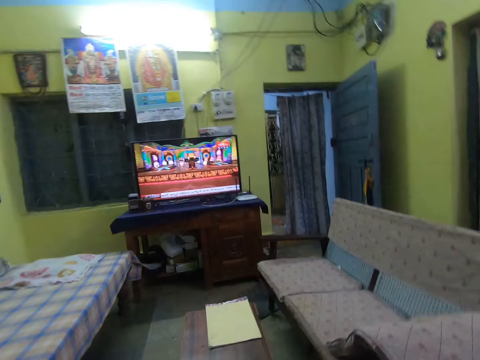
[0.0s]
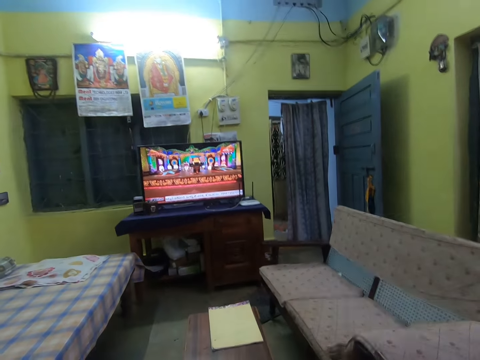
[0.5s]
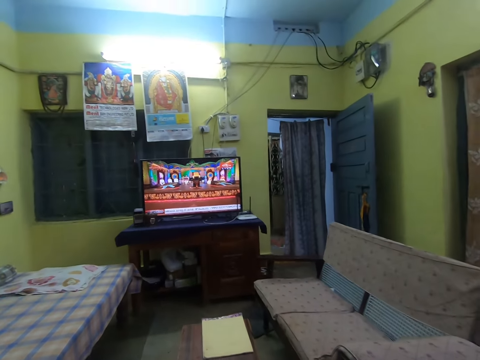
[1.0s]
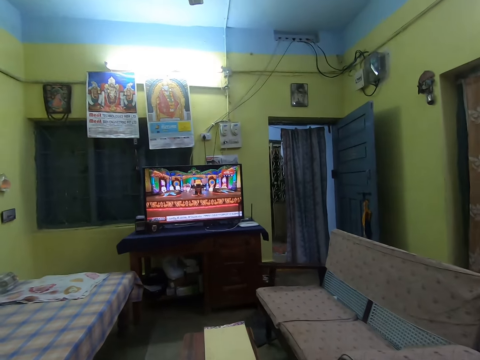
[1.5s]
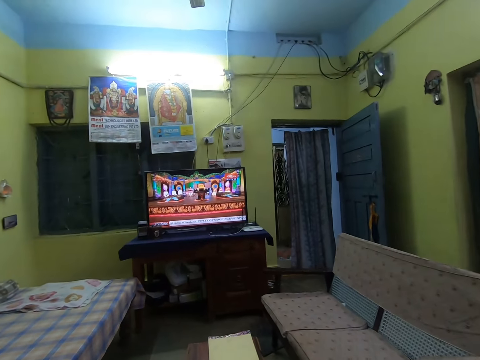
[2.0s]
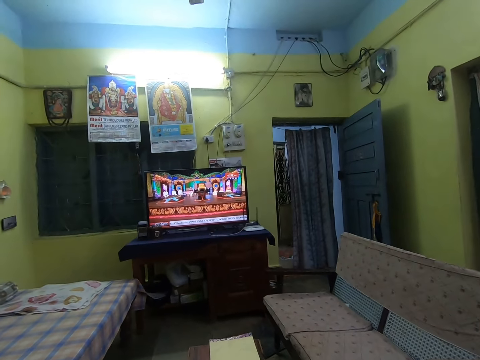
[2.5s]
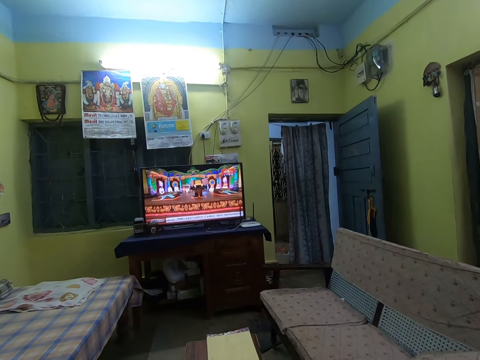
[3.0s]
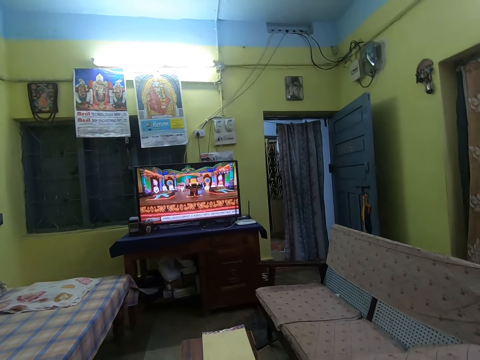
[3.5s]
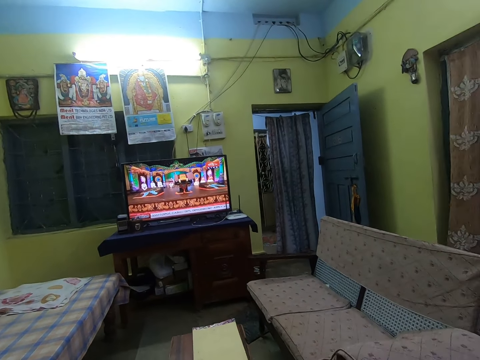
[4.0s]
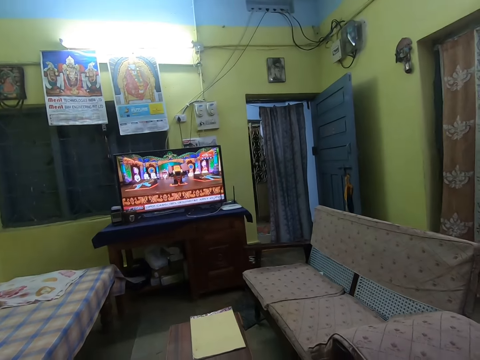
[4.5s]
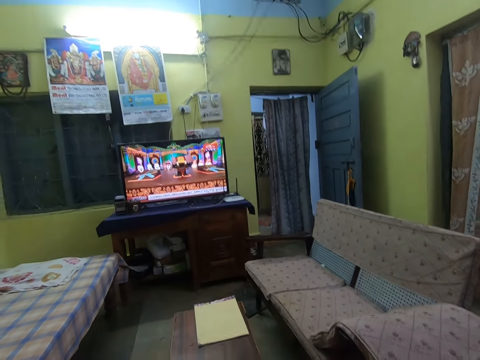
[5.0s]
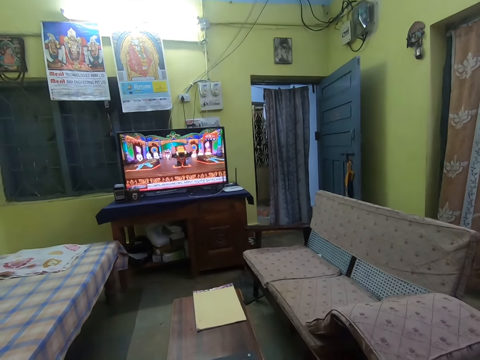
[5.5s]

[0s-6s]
The camera wearer watches television.

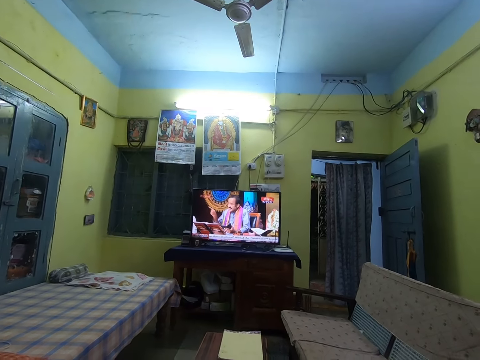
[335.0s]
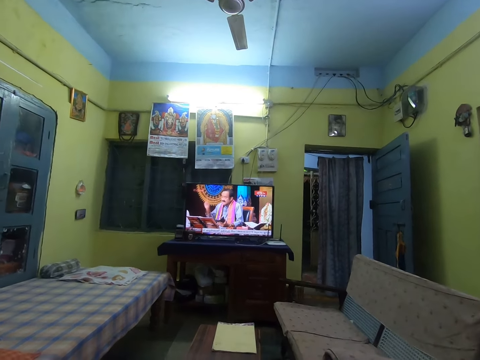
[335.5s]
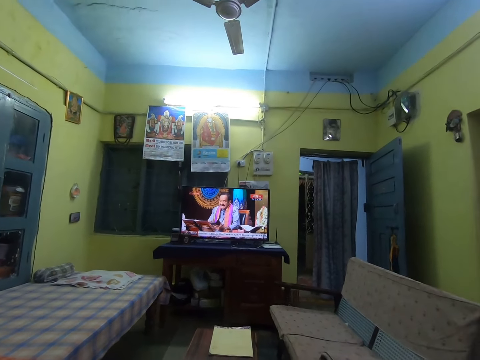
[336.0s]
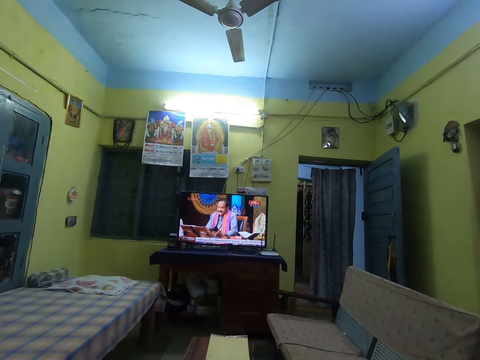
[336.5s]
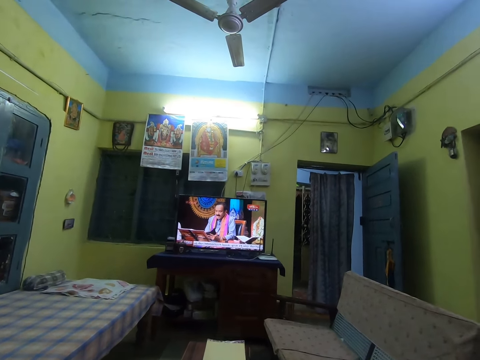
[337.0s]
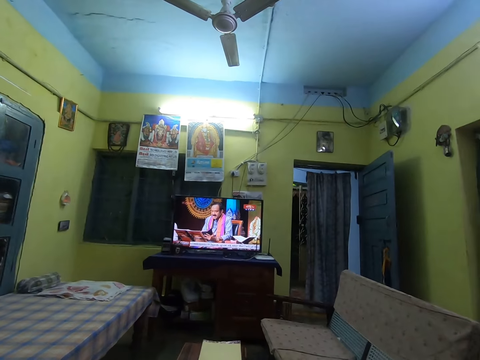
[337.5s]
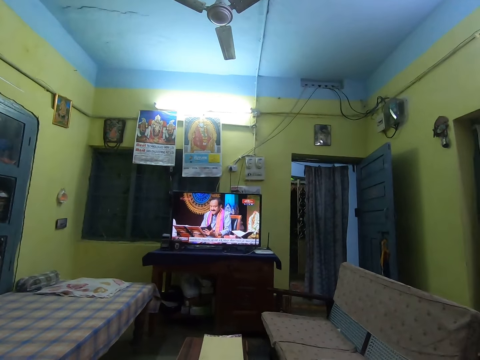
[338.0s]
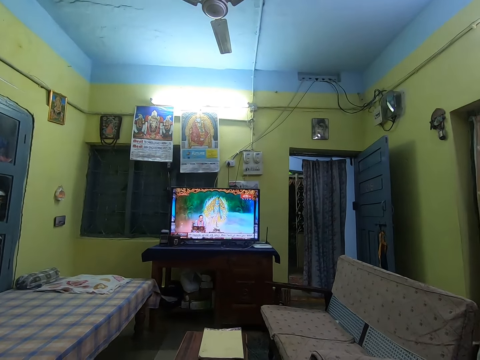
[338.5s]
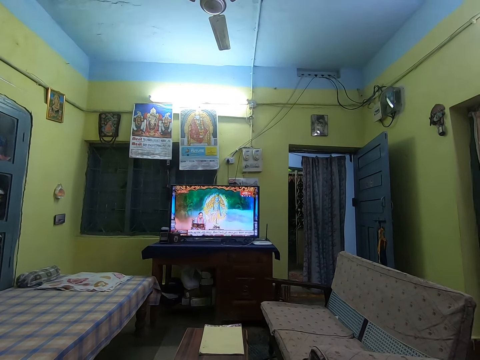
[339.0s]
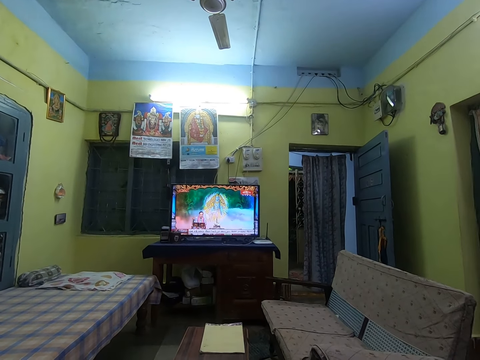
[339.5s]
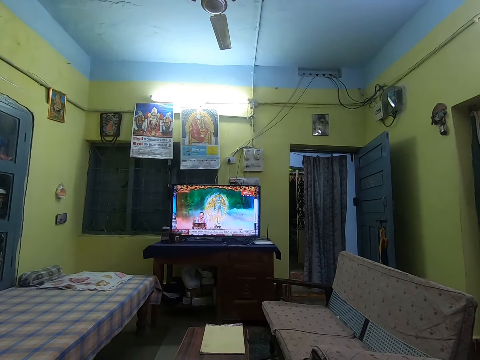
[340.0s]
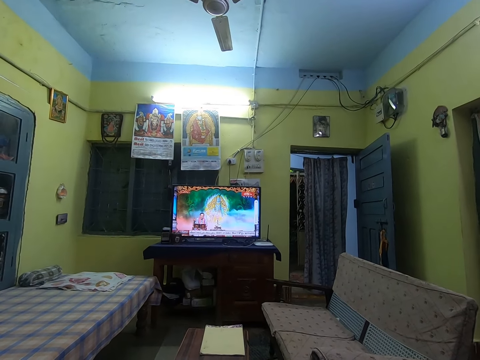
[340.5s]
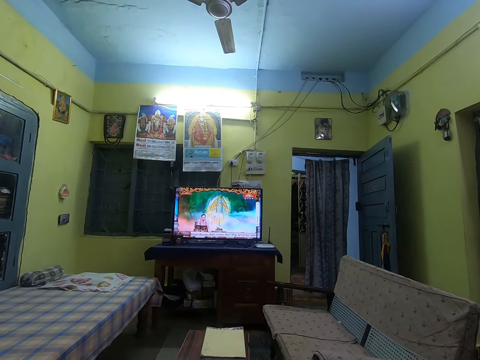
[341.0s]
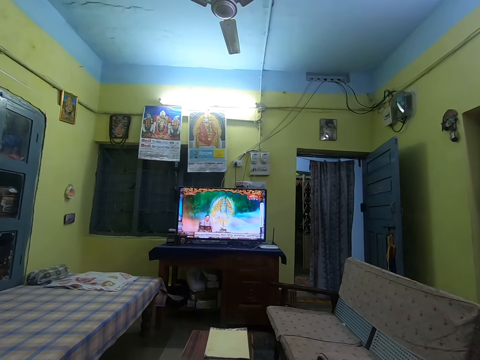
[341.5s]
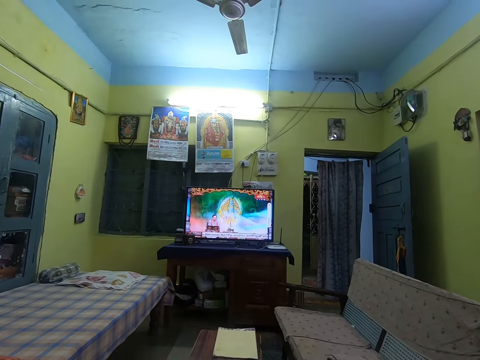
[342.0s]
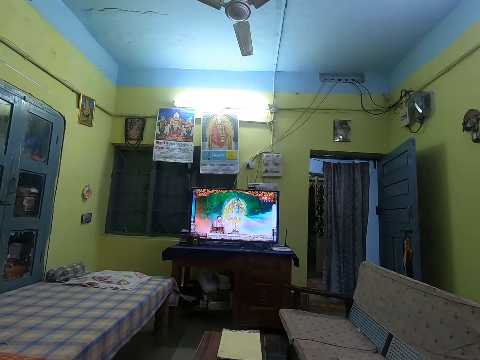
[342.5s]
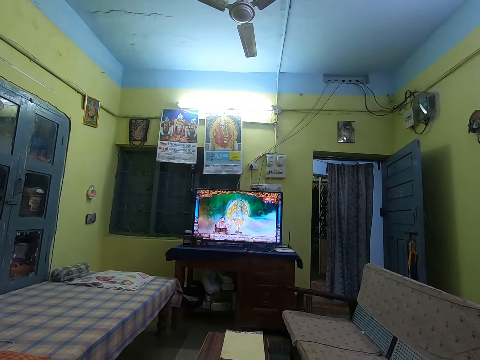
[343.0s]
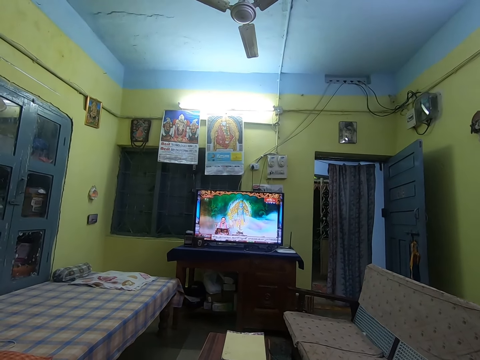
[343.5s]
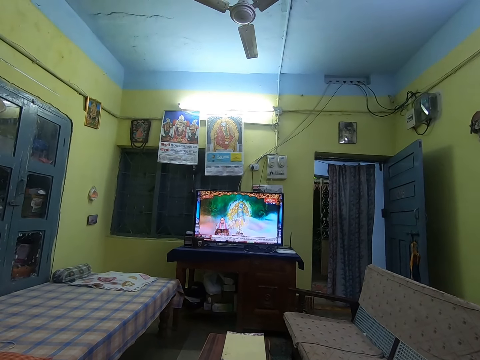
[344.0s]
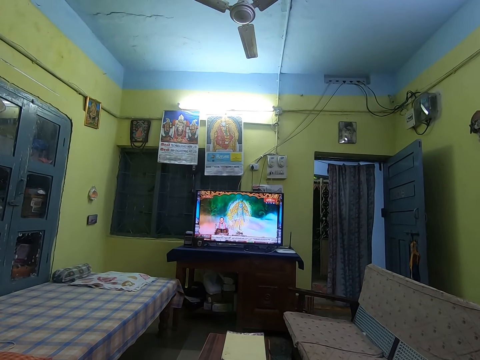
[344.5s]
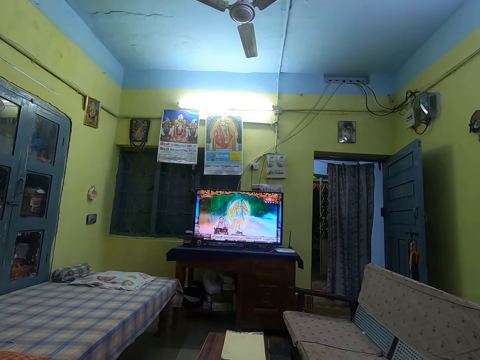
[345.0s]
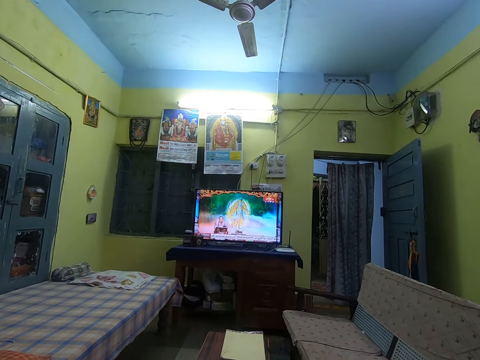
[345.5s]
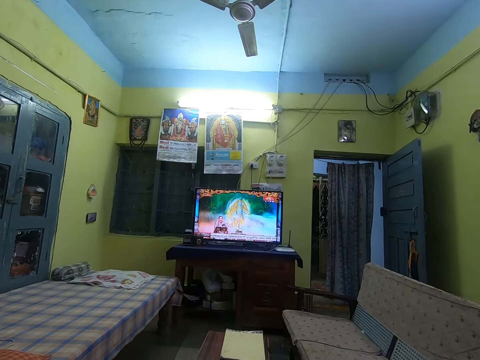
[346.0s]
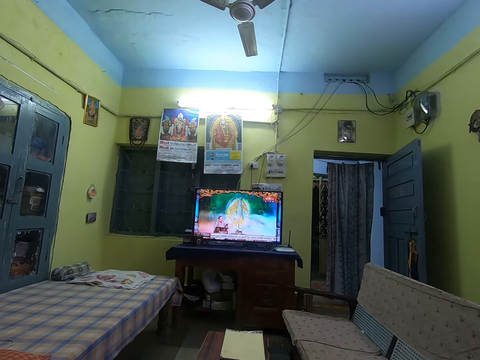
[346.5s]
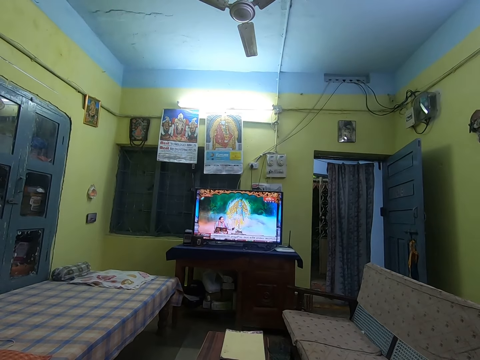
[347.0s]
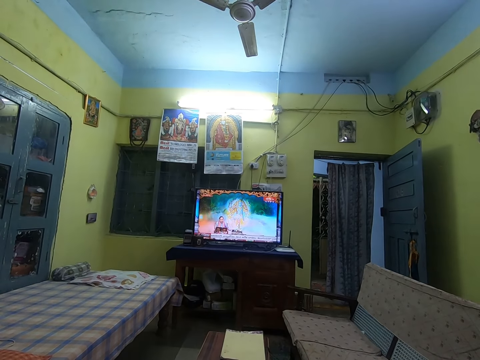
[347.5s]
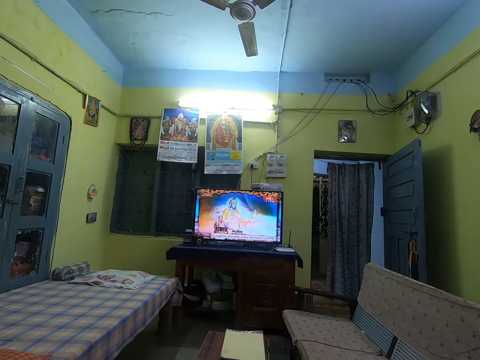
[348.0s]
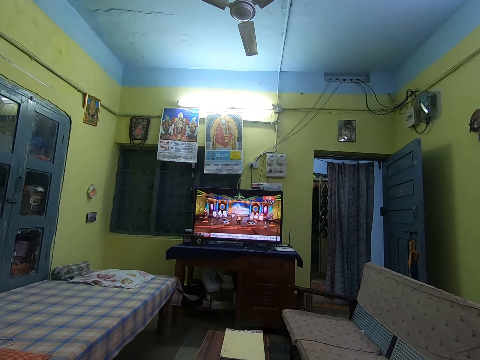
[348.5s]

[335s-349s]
The camera wearer looks around the room. They watch the television. They look around the room. They watch the television.

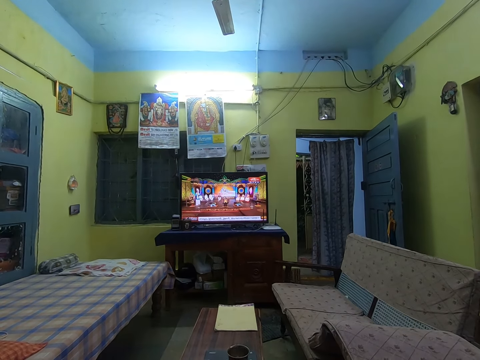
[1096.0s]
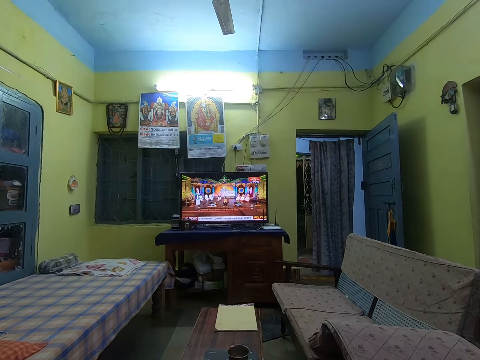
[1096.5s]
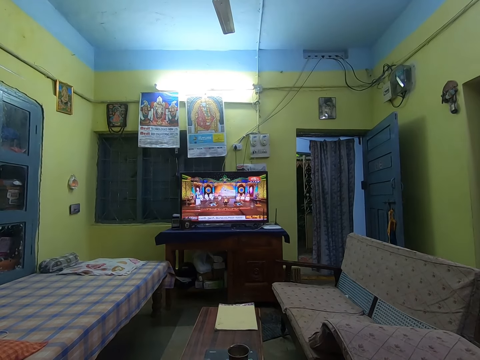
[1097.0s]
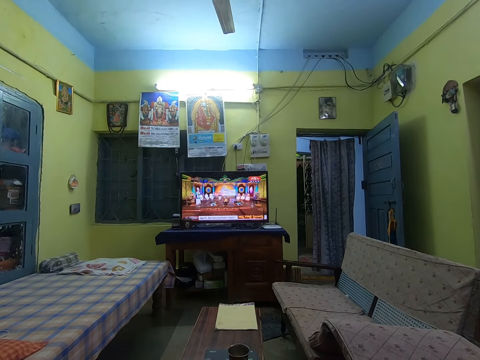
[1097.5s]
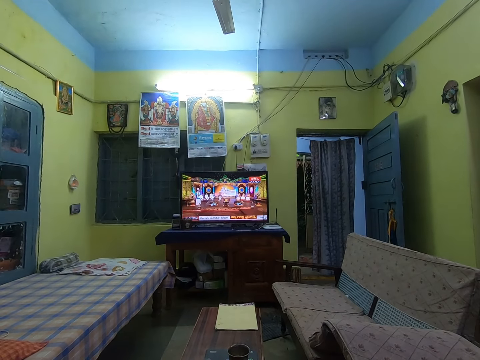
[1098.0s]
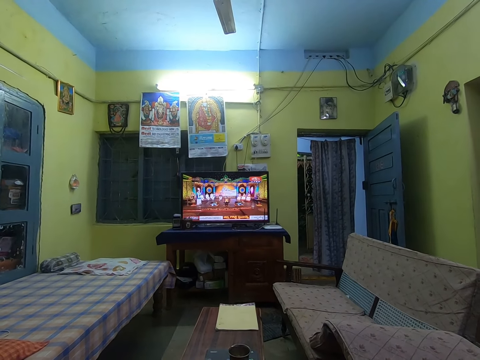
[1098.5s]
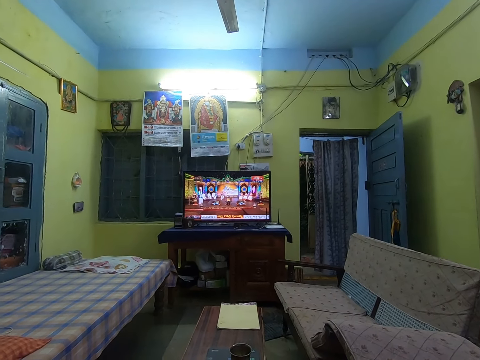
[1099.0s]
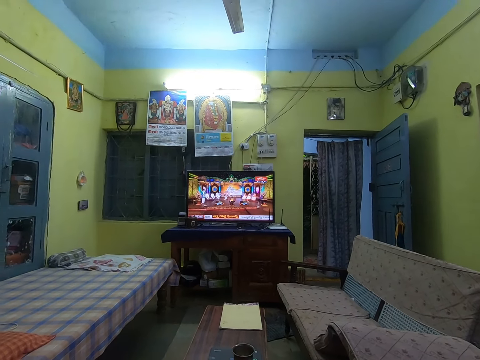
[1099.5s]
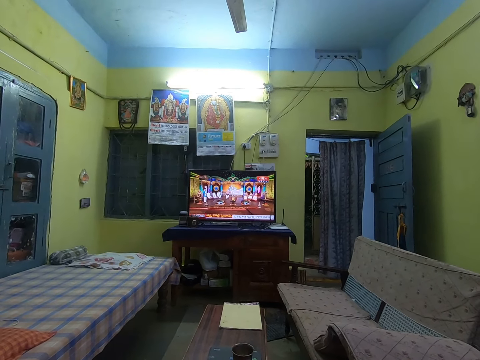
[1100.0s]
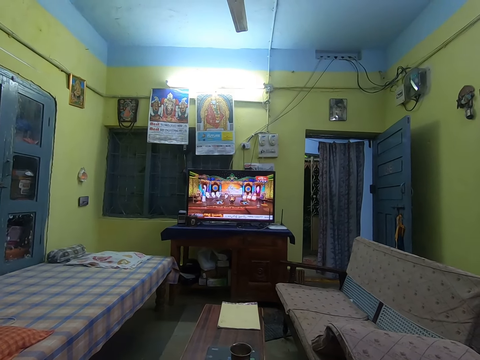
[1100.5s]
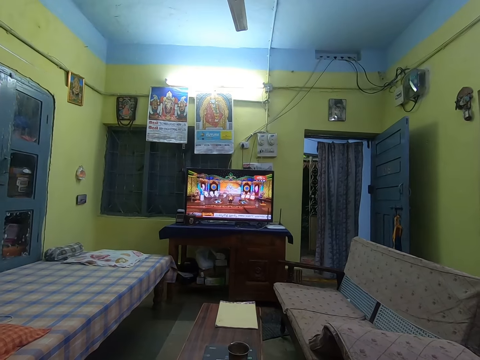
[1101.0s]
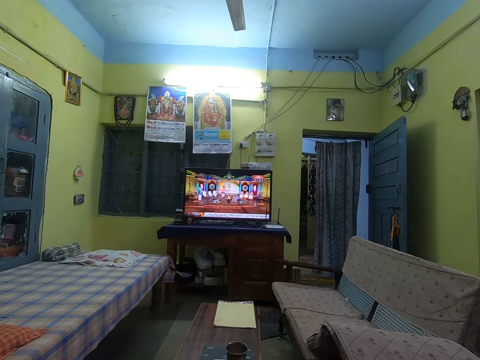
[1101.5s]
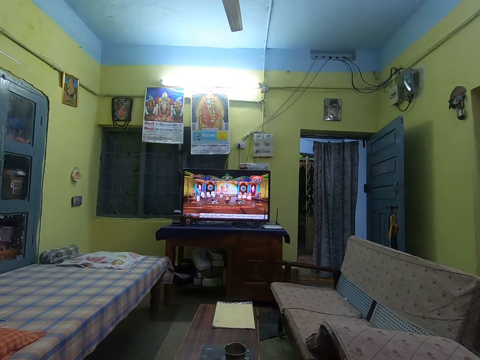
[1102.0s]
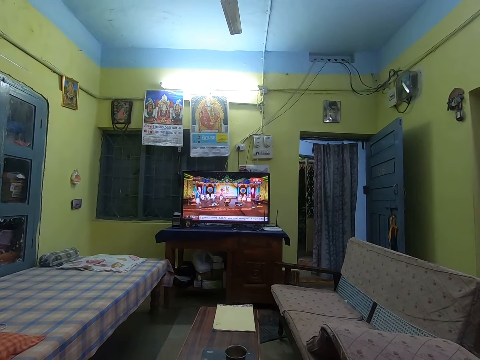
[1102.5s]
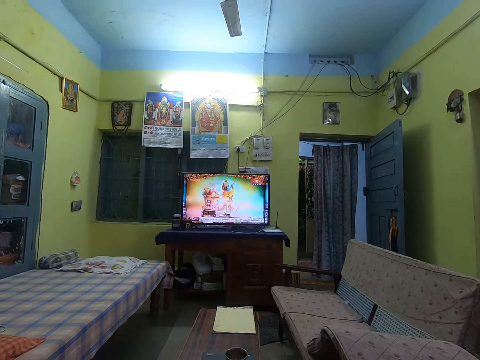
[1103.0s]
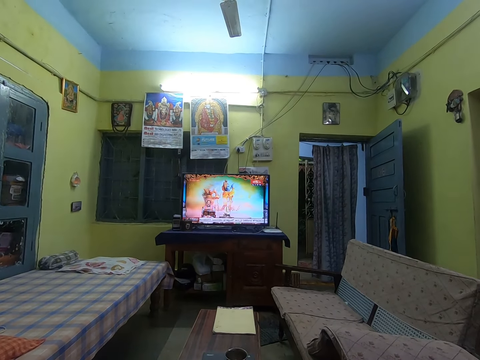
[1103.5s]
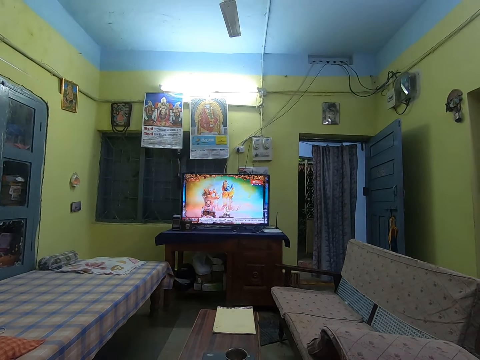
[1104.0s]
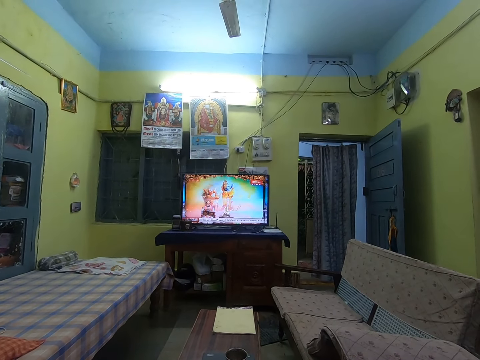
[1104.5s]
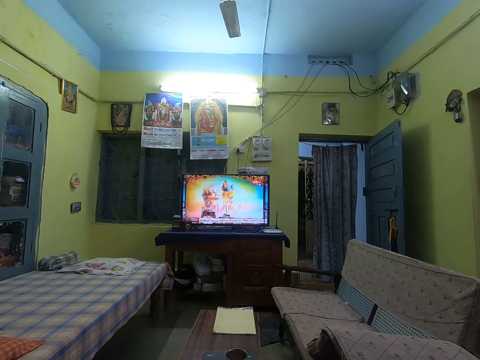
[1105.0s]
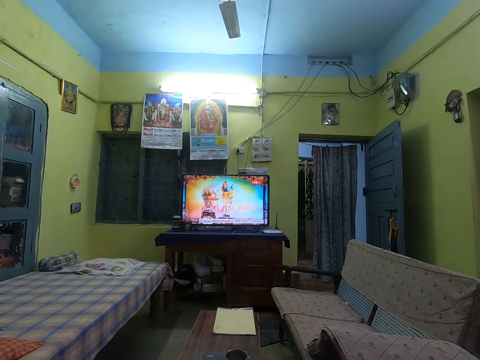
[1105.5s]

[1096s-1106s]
The camera wearer watches television.
